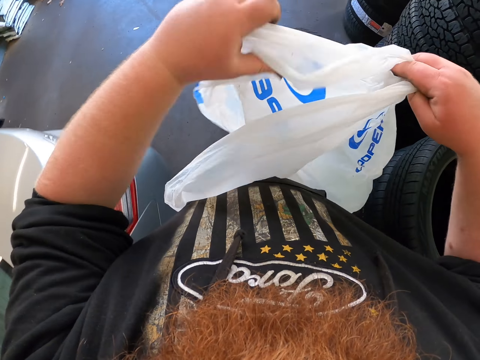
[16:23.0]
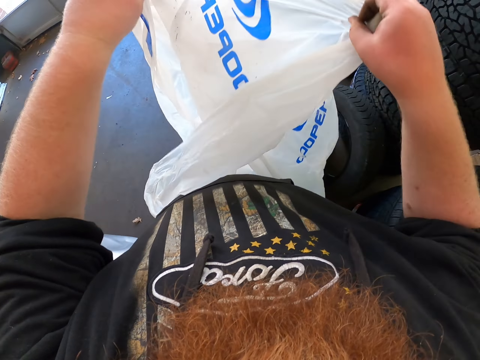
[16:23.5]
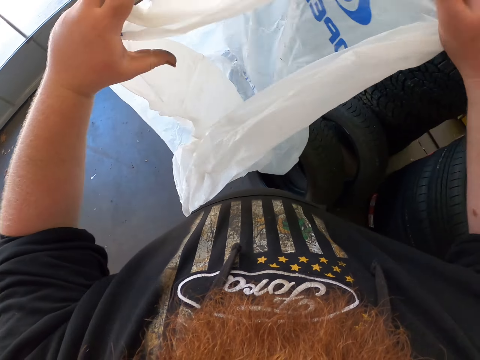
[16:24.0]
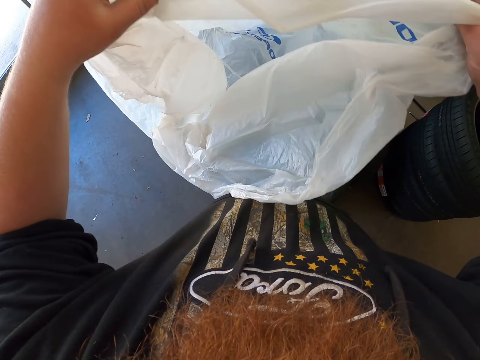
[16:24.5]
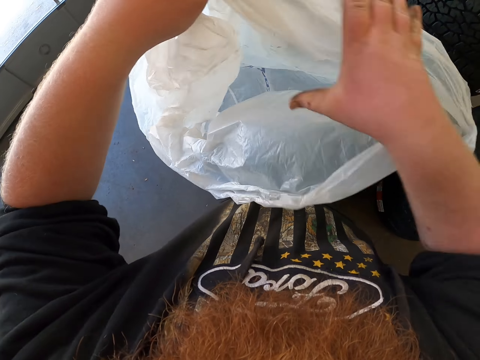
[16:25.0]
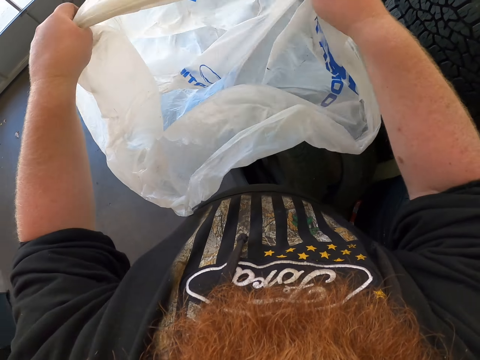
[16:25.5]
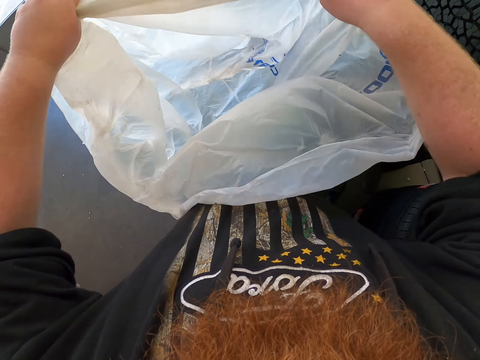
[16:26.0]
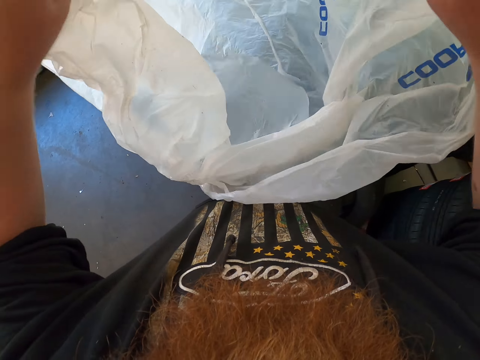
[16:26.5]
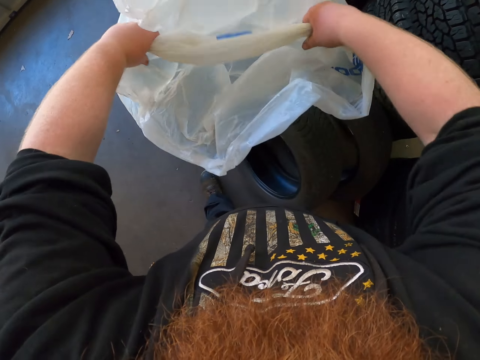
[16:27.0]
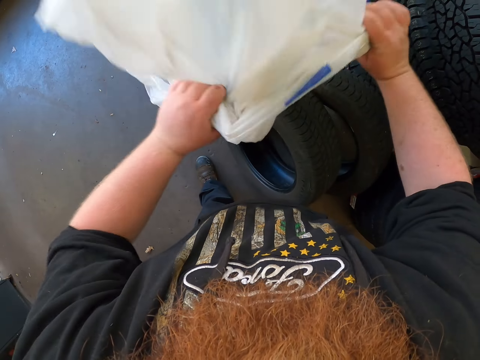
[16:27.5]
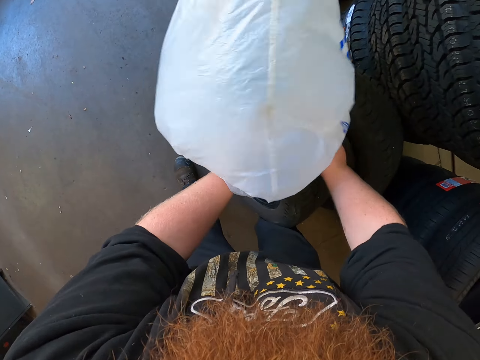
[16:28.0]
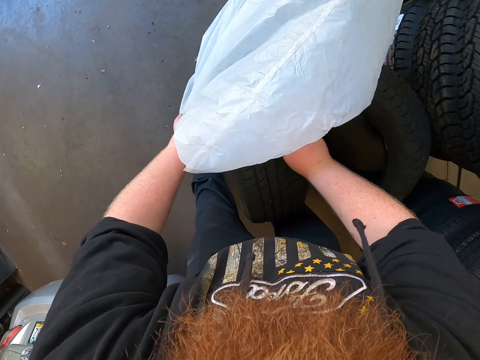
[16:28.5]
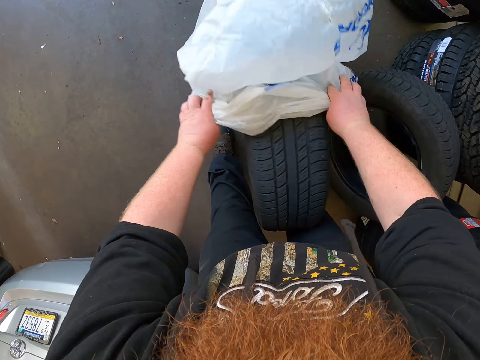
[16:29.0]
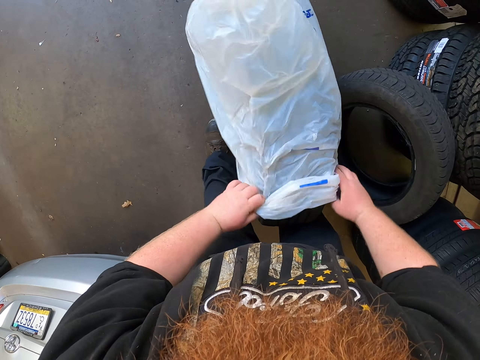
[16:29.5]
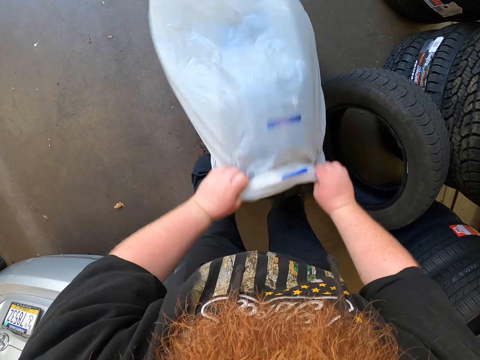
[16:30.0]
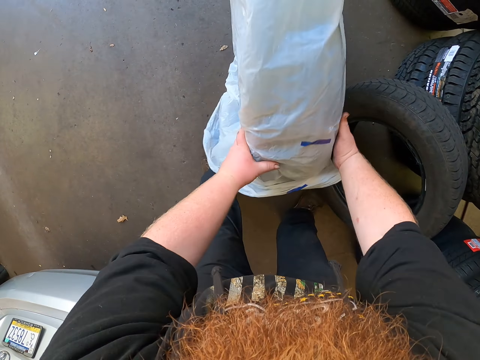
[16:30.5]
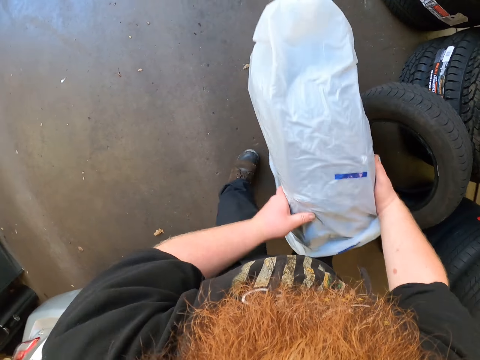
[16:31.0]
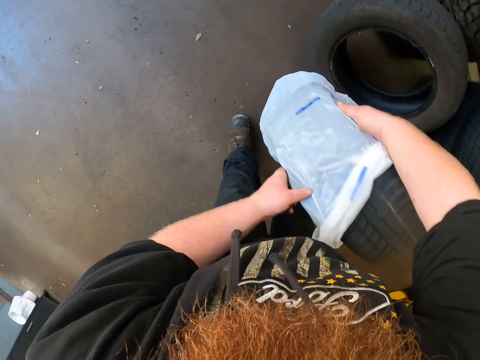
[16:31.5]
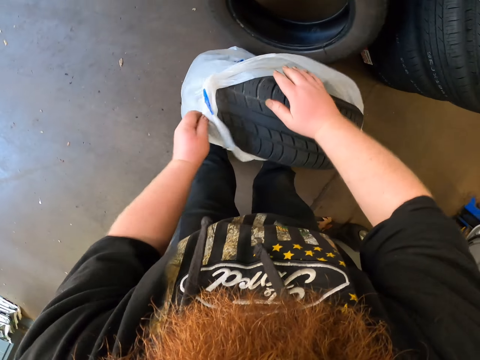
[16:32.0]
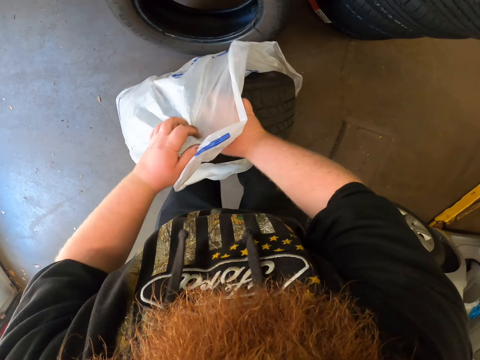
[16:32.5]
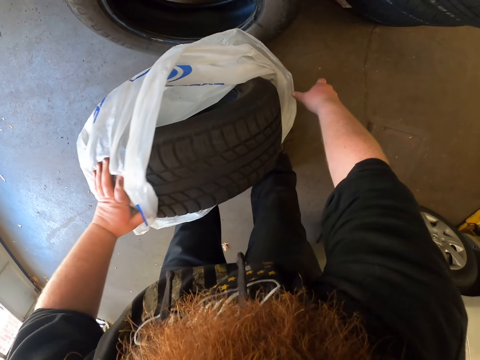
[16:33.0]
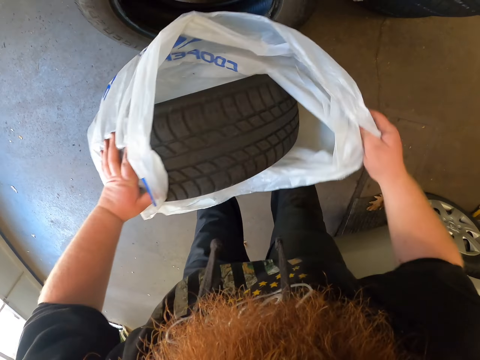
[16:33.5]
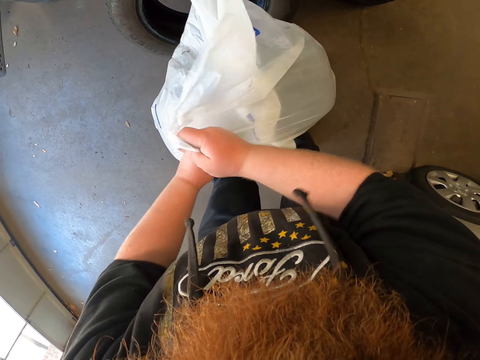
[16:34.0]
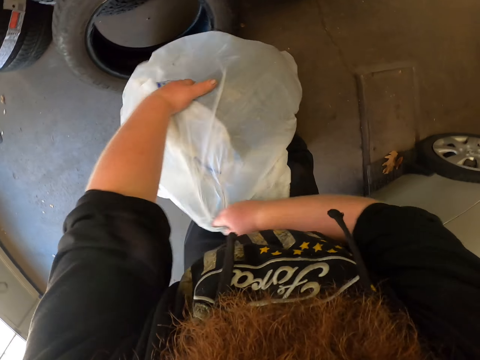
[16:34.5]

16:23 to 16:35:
The camera wearer puts a wheel in the plastic bag. They close the plastic bag.

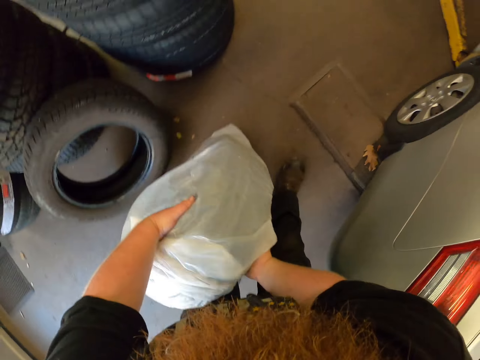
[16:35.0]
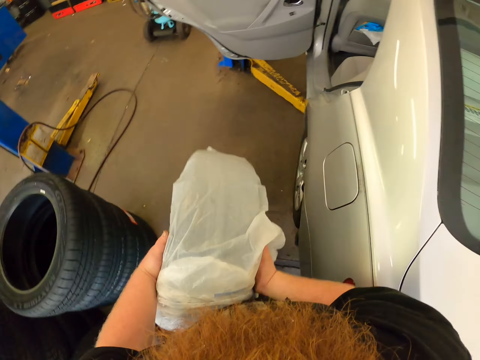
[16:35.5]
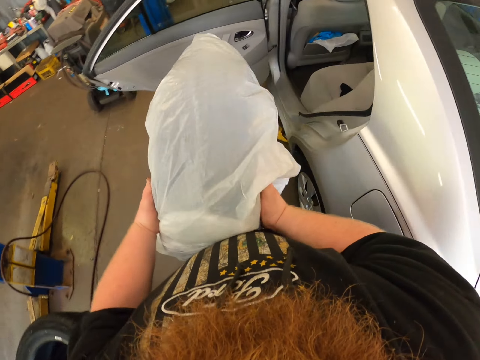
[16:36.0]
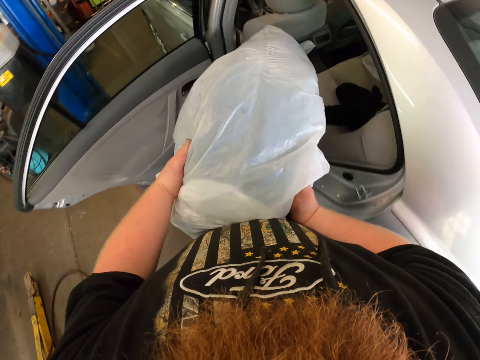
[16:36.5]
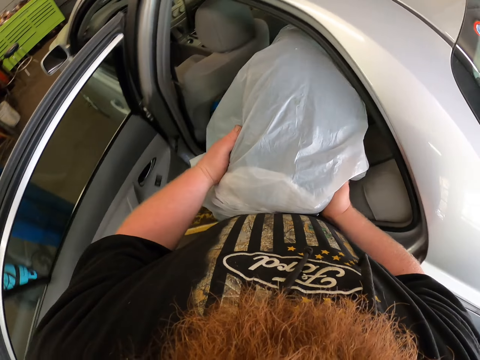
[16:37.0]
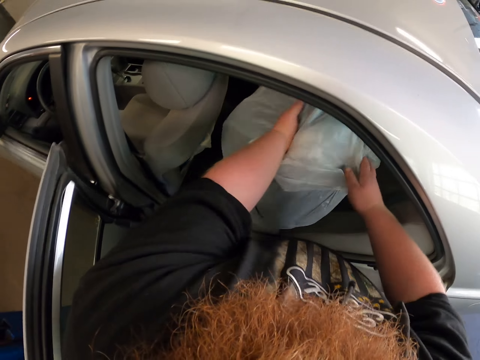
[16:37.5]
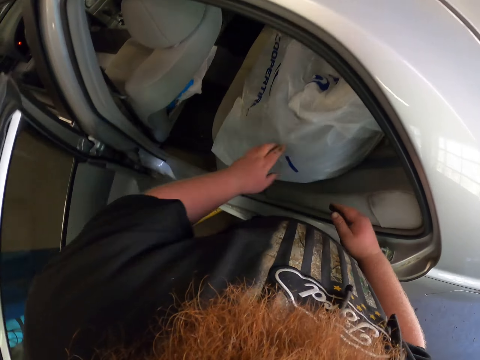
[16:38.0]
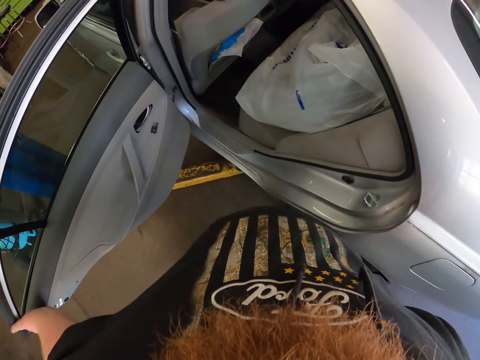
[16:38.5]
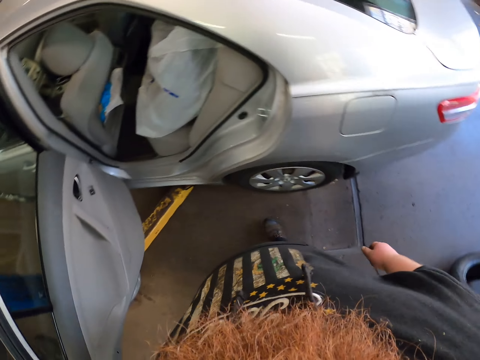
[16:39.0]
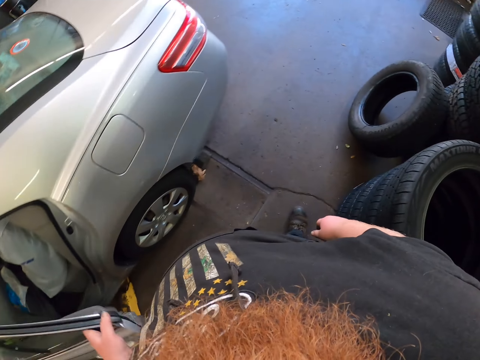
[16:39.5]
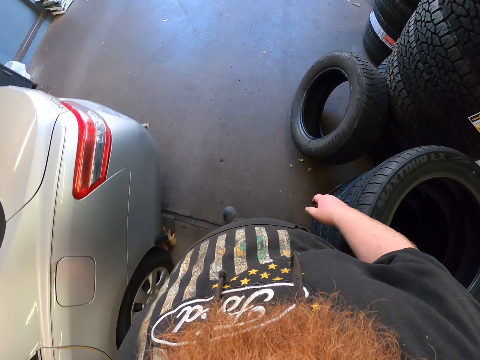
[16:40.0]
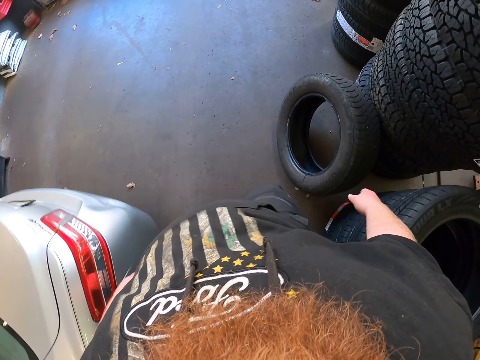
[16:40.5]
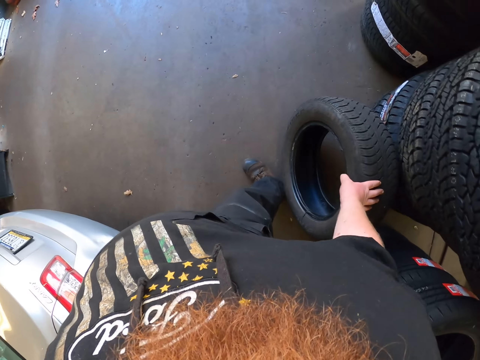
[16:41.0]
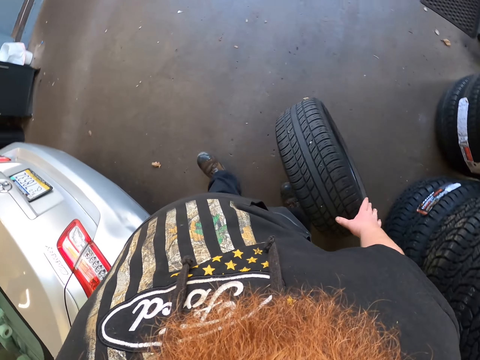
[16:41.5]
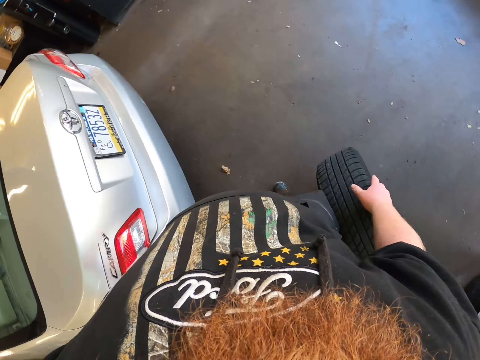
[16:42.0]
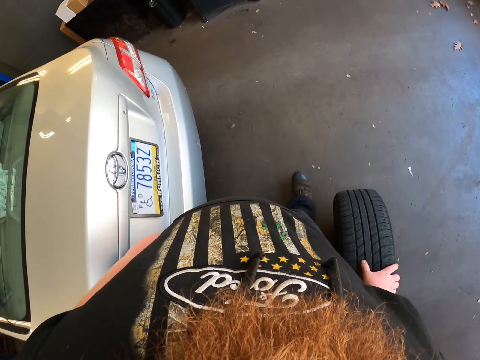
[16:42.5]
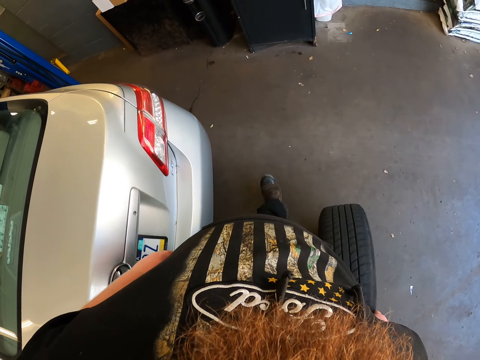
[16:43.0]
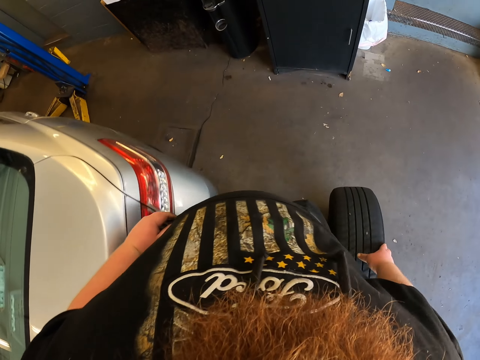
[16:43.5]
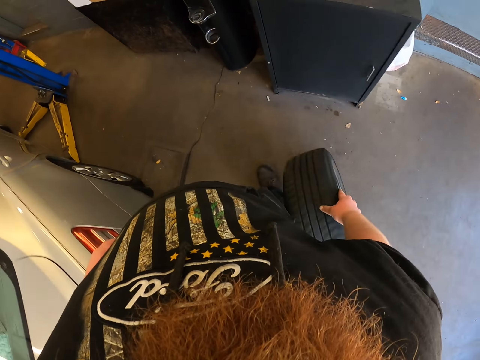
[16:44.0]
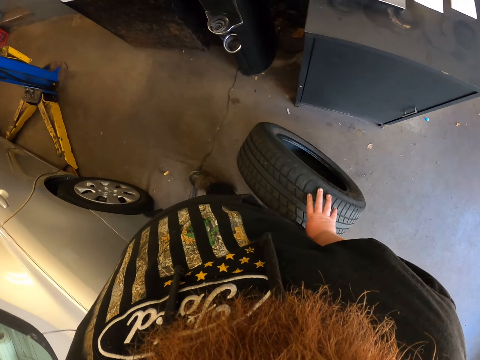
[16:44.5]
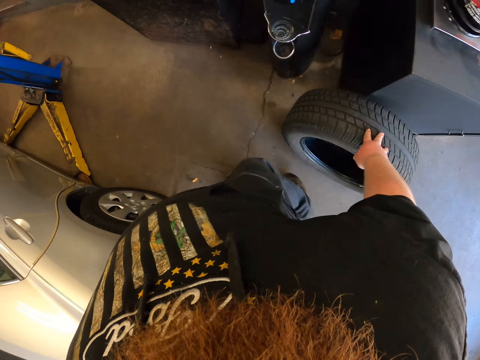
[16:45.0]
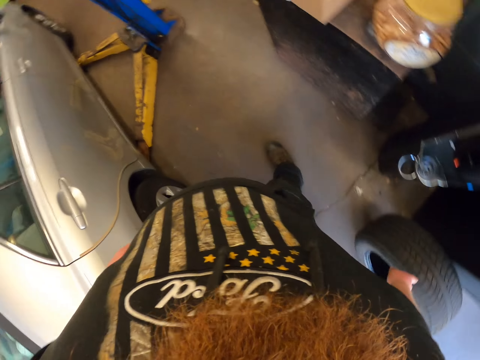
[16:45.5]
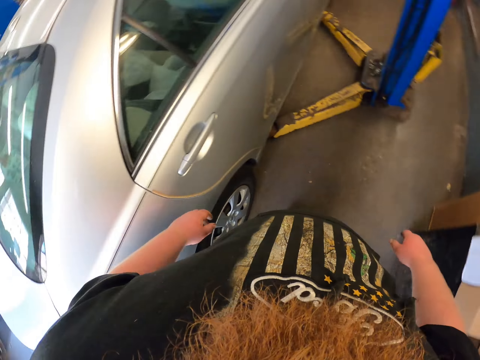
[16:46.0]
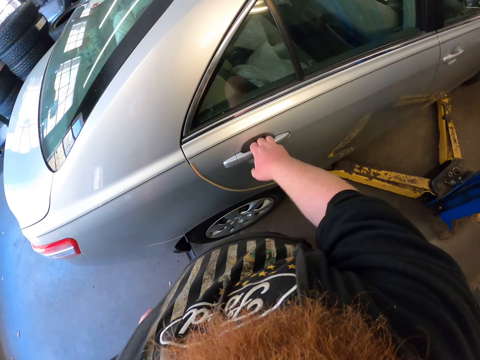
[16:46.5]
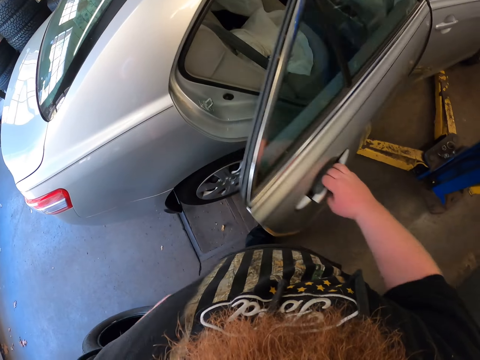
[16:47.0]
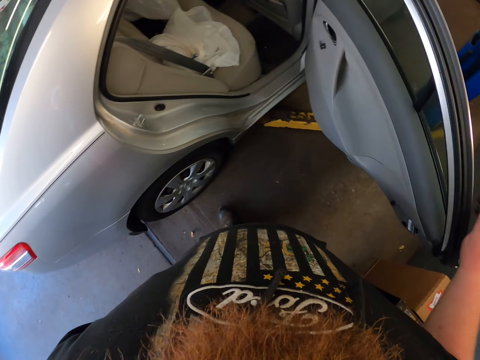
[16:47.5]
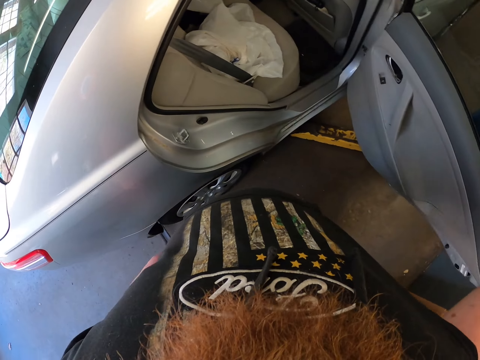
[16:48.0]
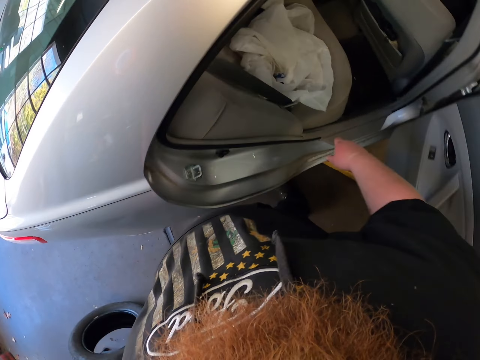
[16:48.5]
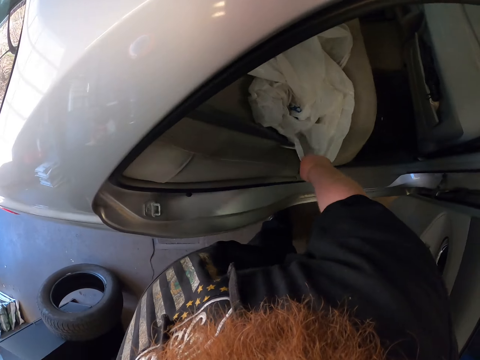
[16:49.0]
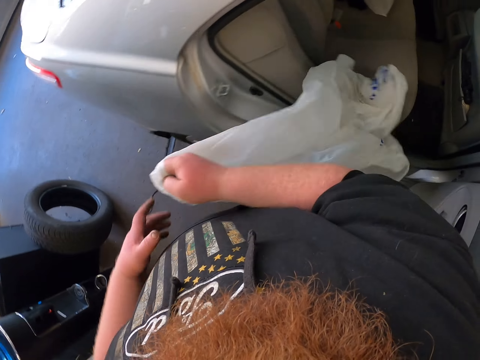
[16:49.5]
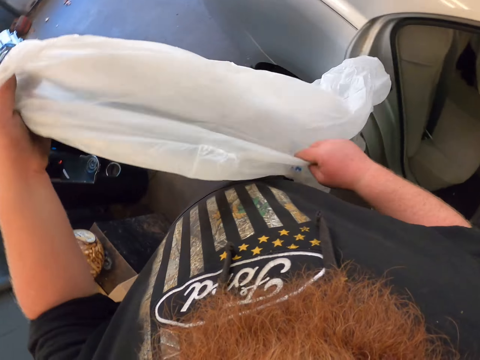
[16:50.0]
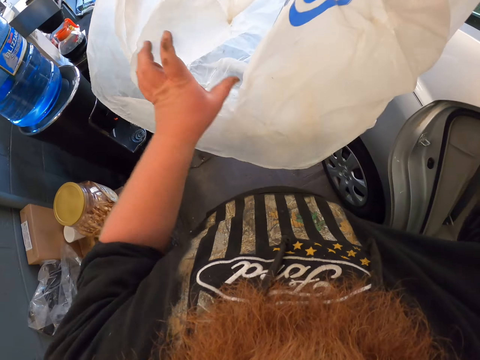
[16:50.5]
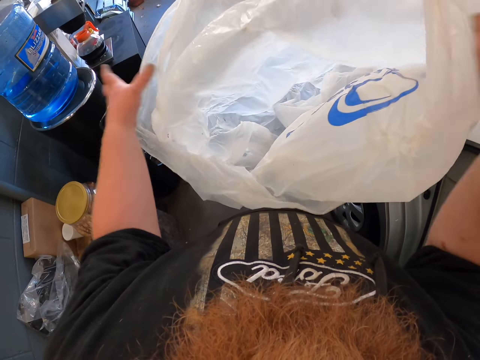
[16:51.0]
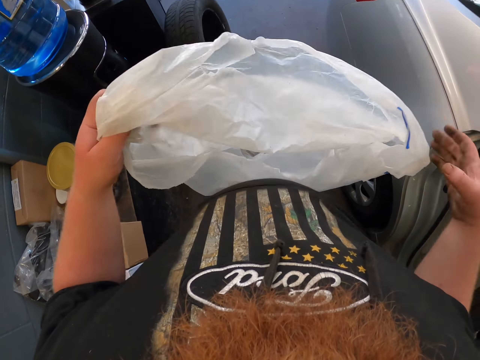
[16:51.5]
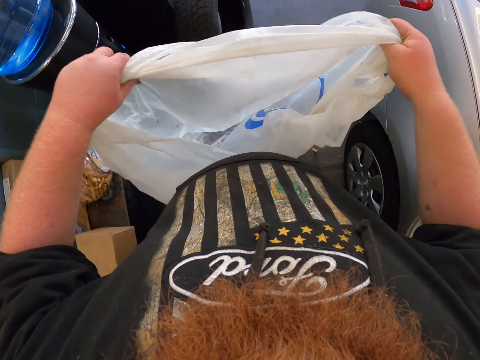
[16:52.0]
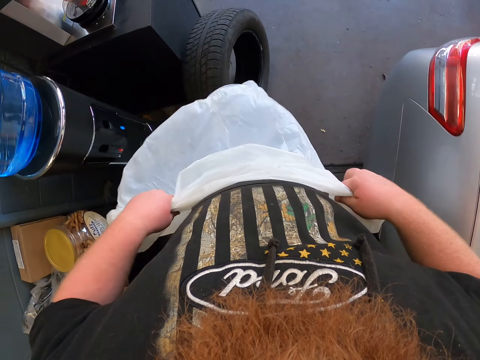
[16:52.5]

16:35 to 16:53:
The camera wearer picks up the wheel or tire. They walk towards the car. They carry the tire. They put the tire on the seat of the car. They close the car door. They walk in the workshop. They make a step. They pick up a wheel. They roll the tire on the ground. They place the wheel against a metal box. They open the car door. They pick up a polythene or plastic bag from the seat. They pass the plastic bag to the left hand. They open the plastic bag.
